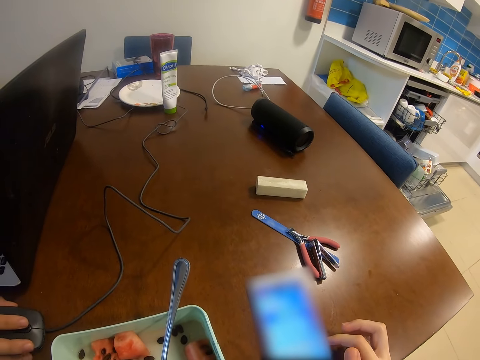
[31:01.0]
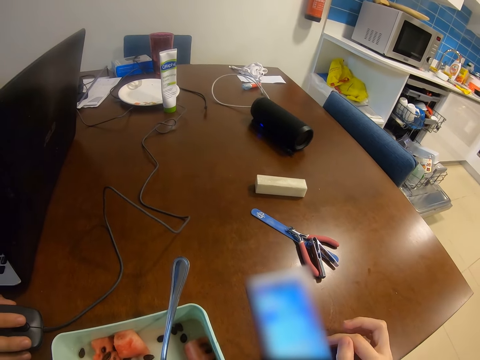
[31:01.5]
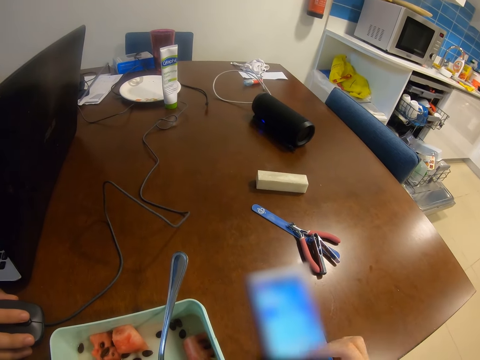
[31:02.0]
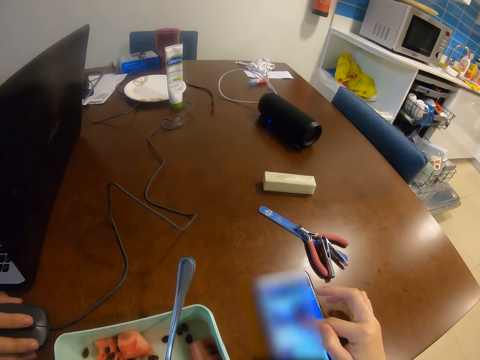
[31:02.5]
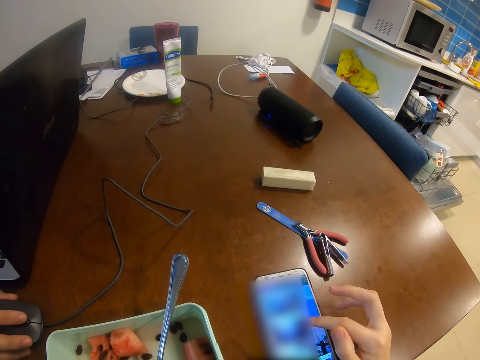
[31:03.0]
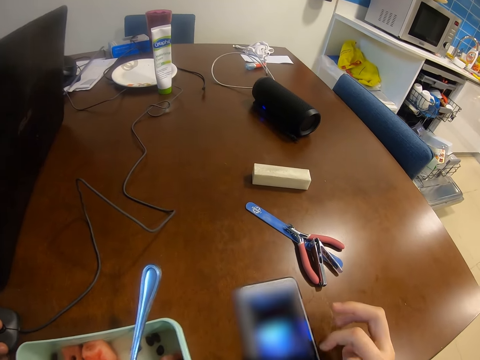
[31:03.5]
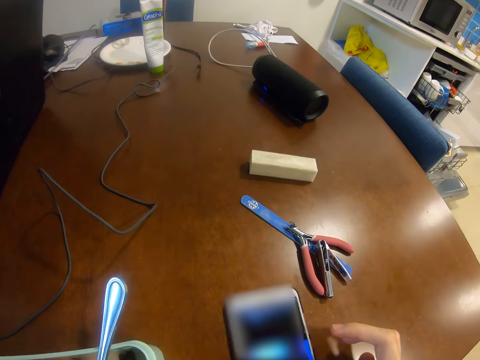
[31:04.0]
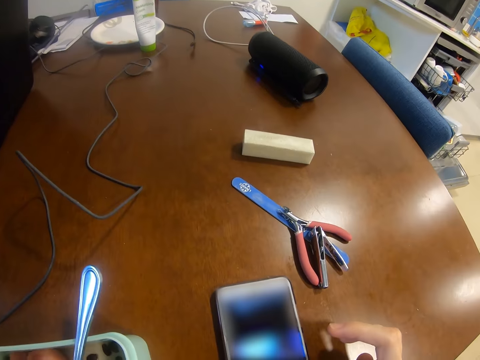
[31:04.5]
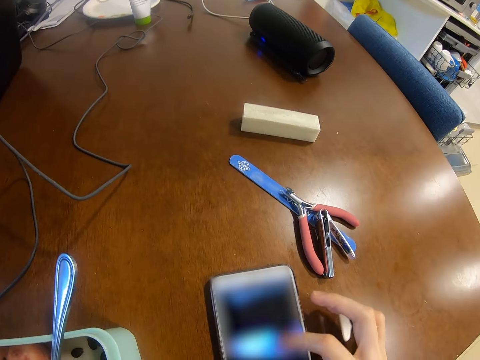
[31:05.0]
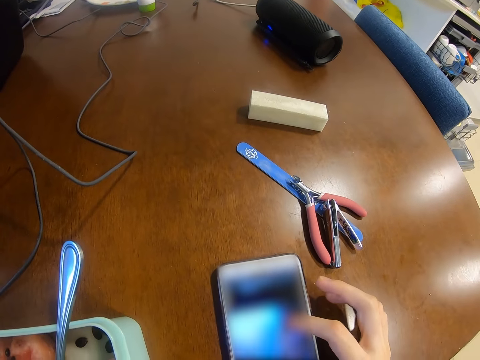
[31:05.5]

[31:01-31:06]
The camera wearer operates a phone.

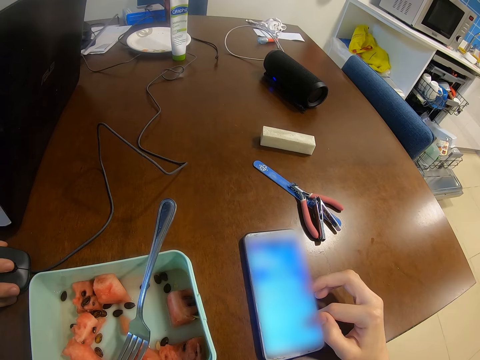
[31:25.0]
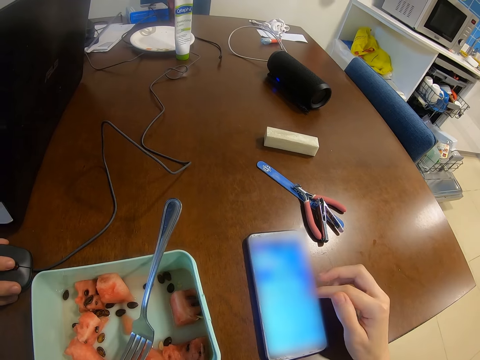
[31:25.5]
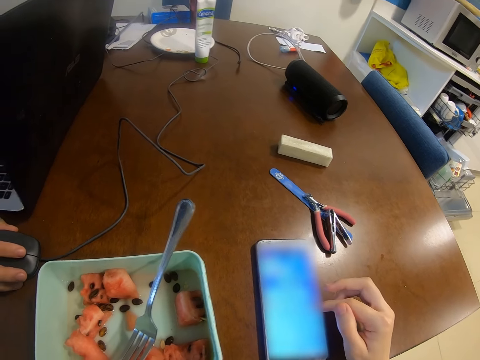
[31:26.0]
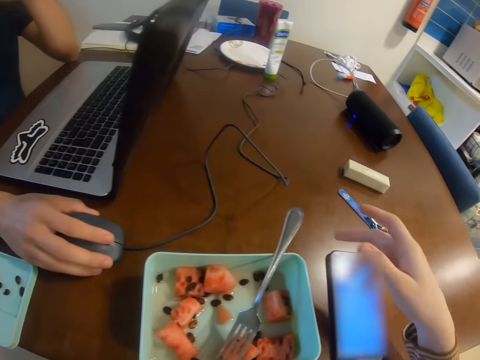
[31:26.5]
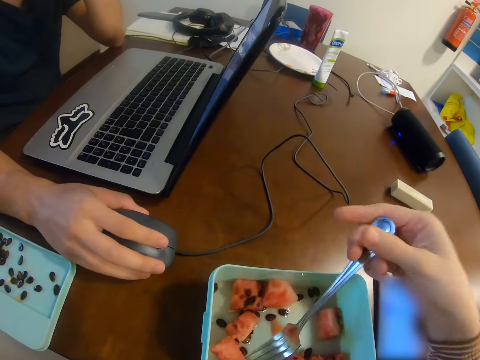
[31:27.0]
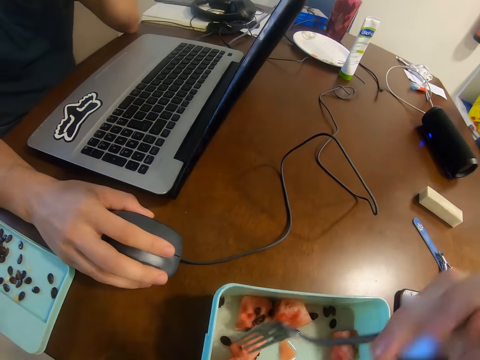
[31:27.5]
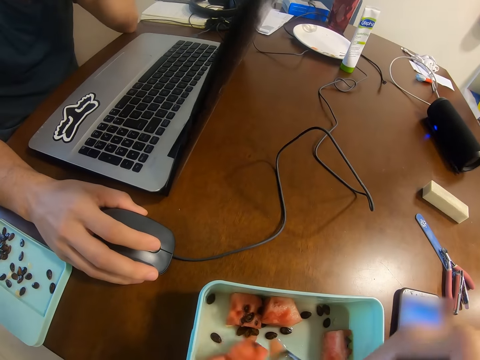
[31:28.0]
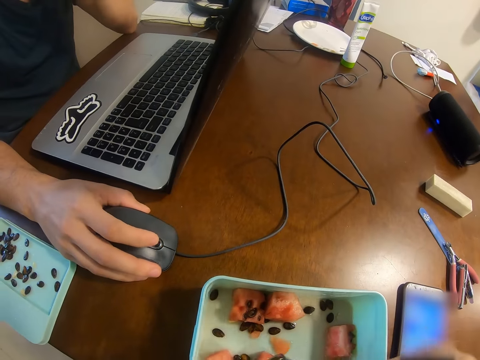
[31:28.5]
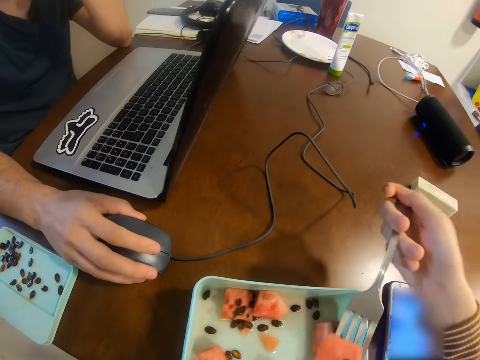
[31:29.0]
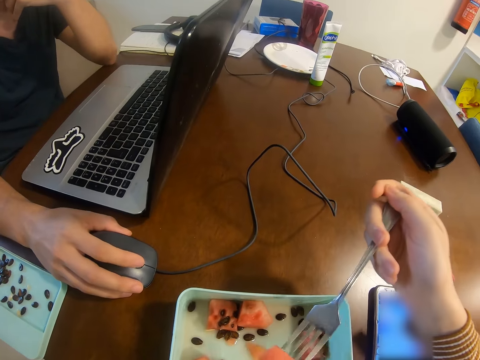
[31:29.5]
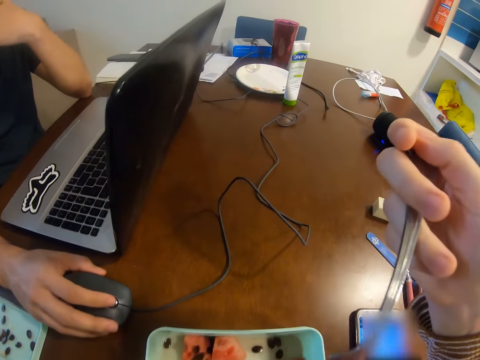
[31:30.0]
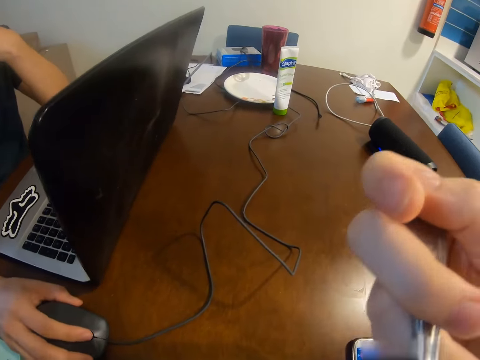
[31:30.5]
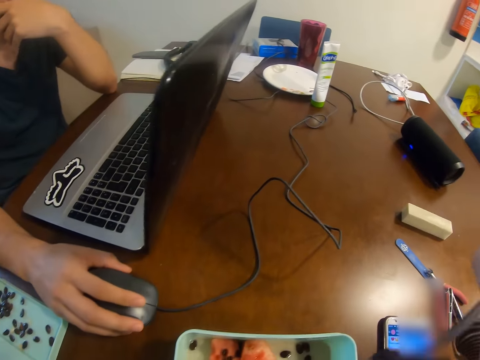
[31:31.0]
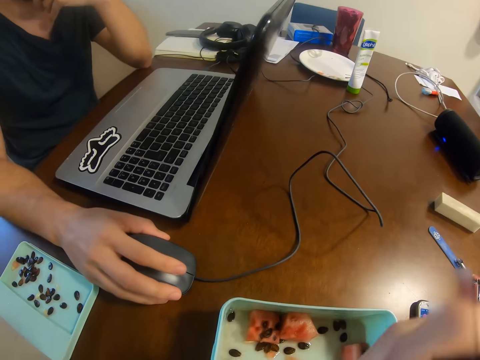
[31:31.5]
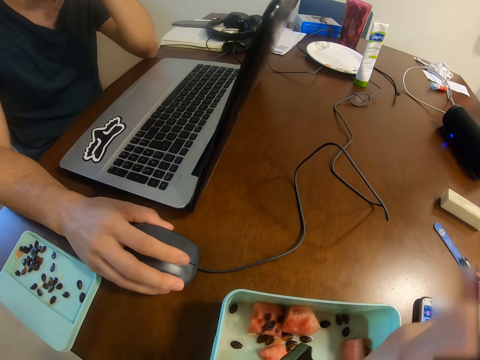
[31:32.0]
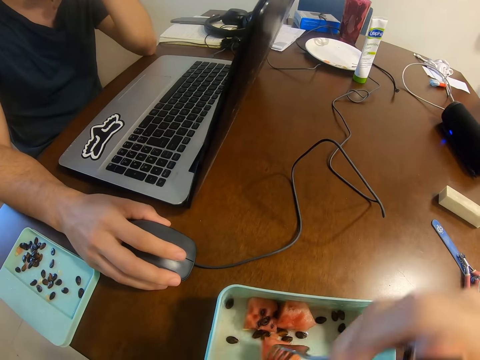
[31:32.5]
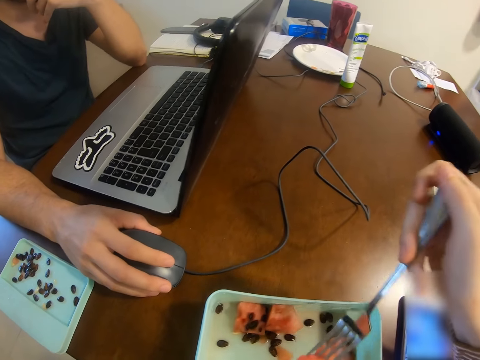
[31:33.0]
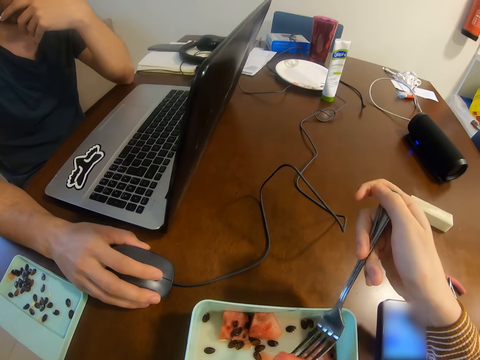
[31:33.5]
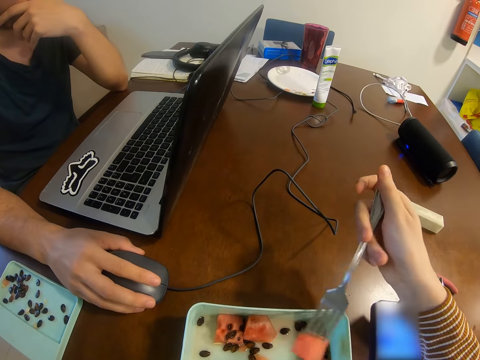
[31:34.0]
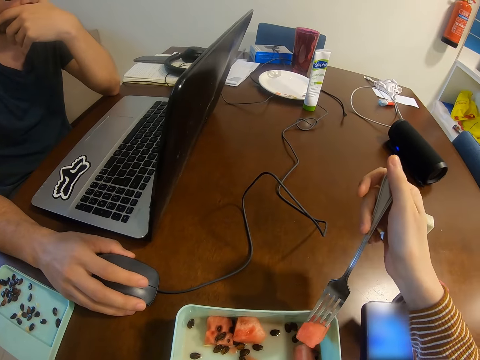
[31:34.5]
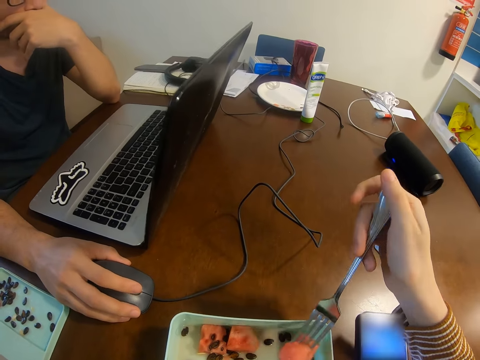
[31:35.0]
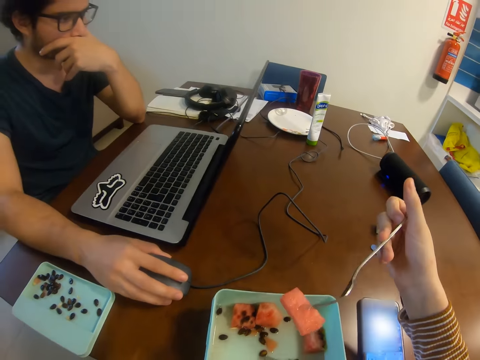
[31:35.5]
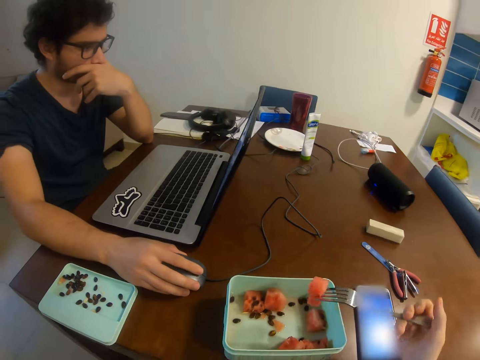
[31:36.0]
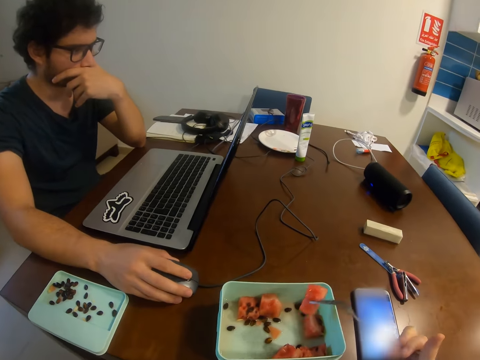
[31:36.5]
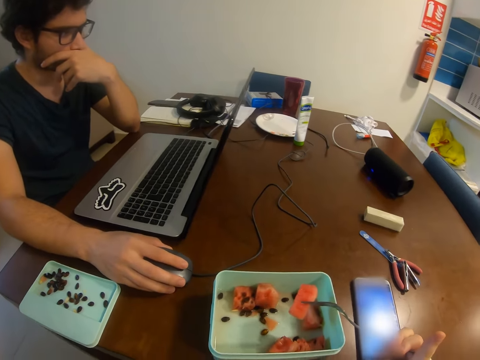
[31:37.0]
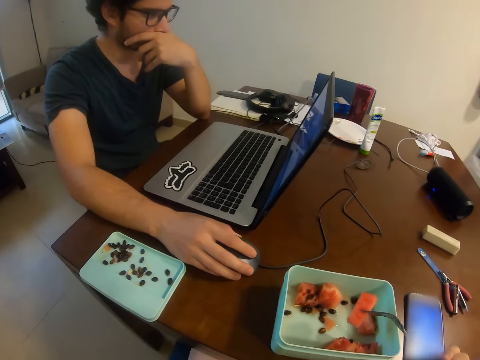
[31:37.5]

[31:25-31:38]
The camera wearer picks up a fork. A man operates the laptop. The camera wearer picks a pawpaw. They eat the pawpaw. They pick the pawpaw. They remove seeds from the pawpaw. The man operates the laptop. The camera wearer looks around the table.

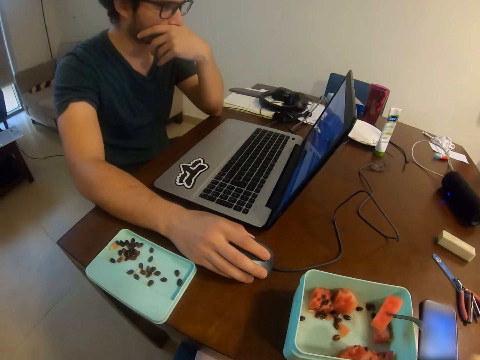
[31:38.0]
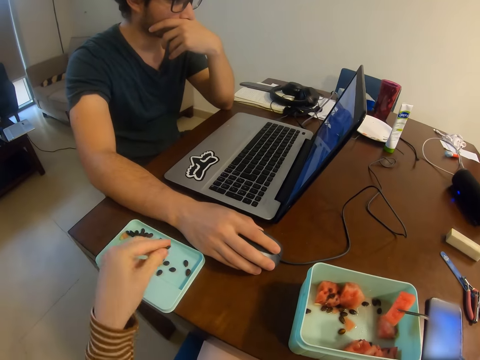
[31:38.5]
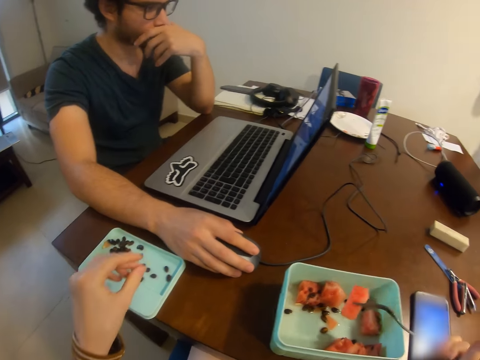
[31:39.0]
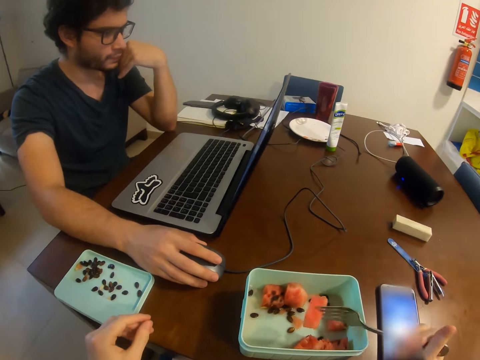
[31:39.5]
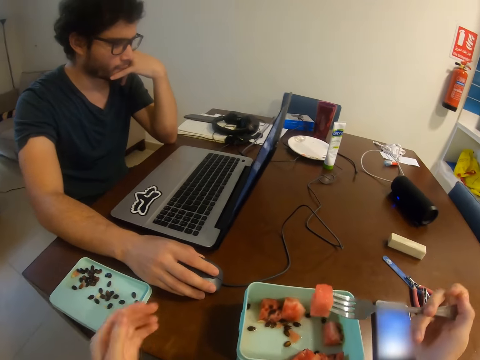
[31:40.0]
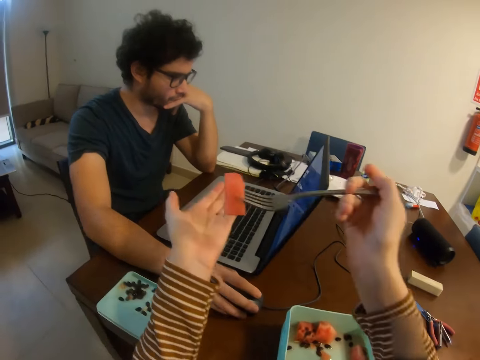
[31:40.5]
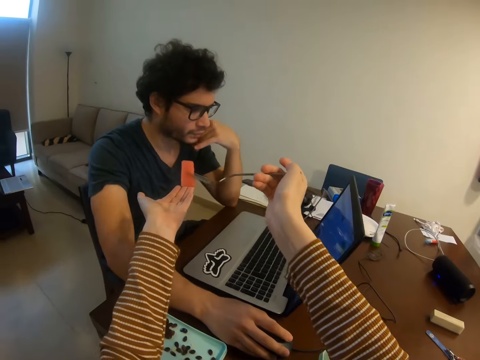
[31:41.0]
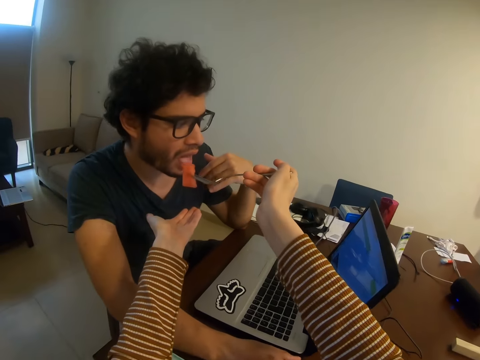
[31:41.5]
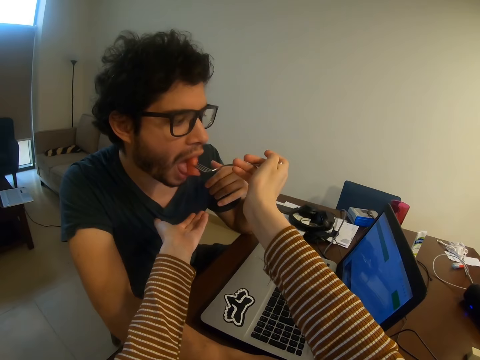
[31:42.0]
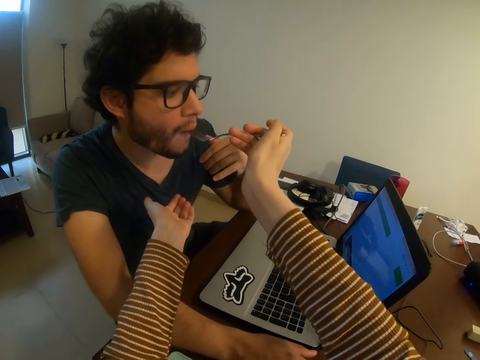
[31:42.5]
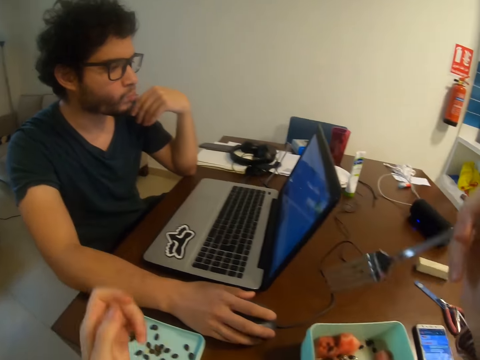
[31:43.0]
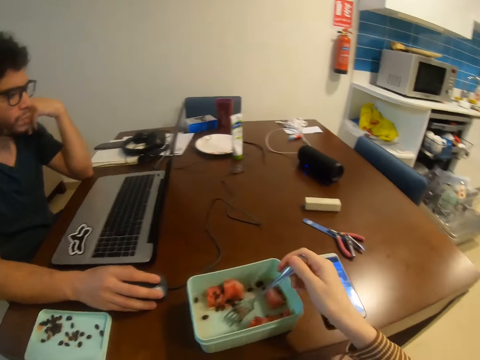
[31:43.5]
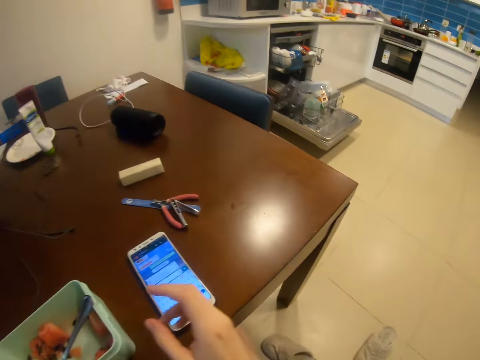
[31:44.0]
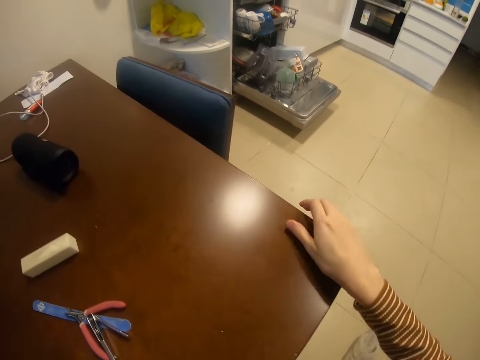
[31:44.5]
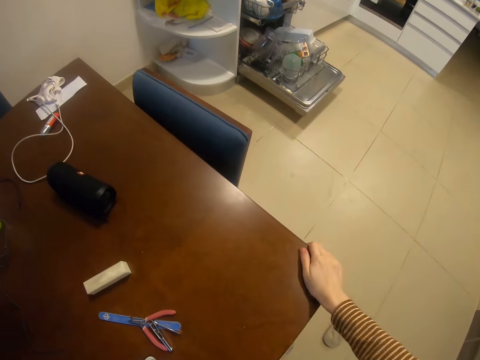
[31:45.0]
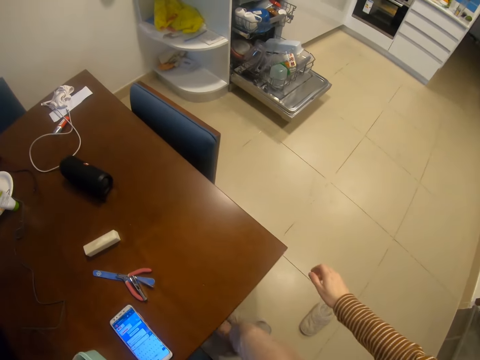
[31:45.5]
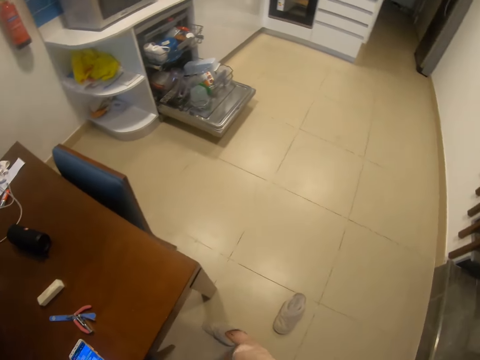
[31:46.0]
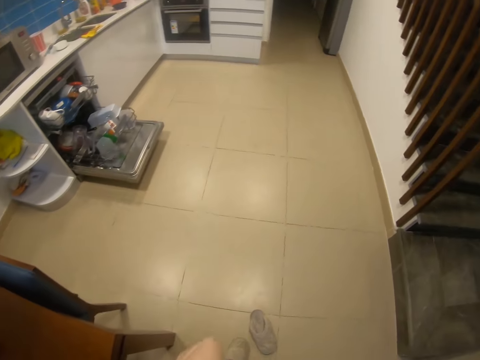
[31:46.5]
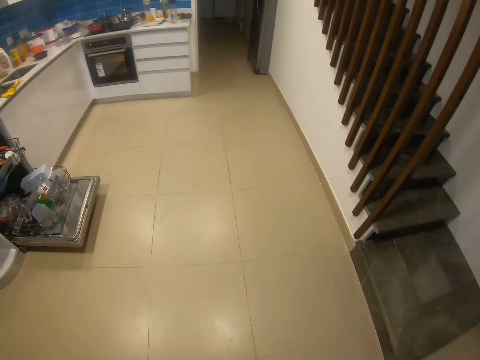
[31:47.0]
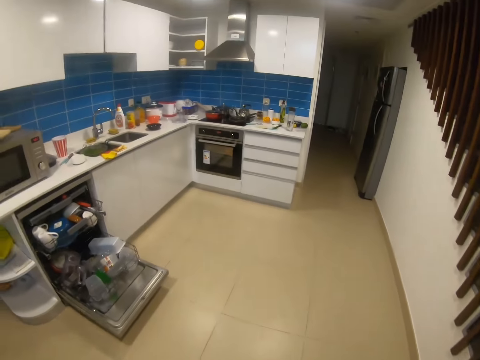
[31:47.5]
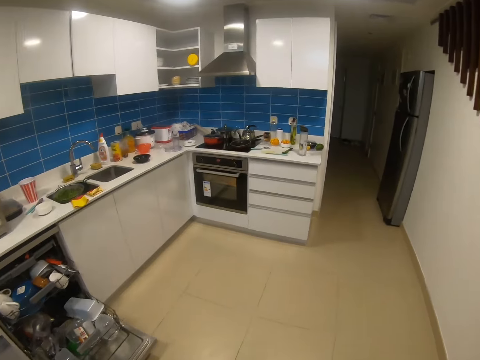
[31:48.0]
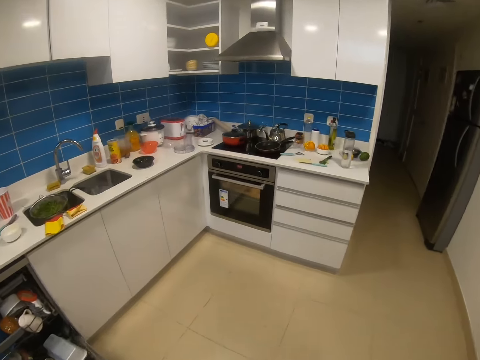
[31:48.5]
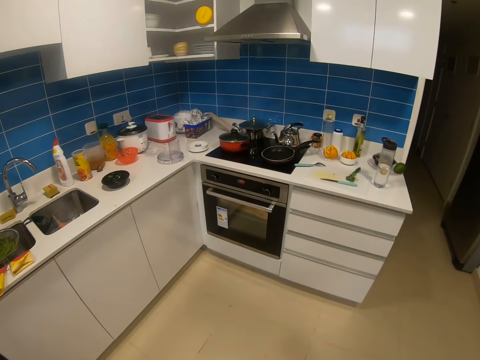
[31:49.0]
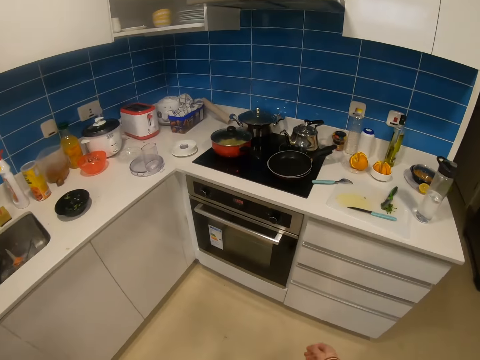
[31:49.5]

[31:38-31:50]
The camera wearer looks at the pawpaw. They drop the fruit seed on the lid. A man operates the laptop. The camera wearer removes seeds from the pawpaw. They feed the man fruit. The man operates the laptop. The camera wearer drops the fork in the tin. They stand up. They look around. They put on shoes. They walk around.
